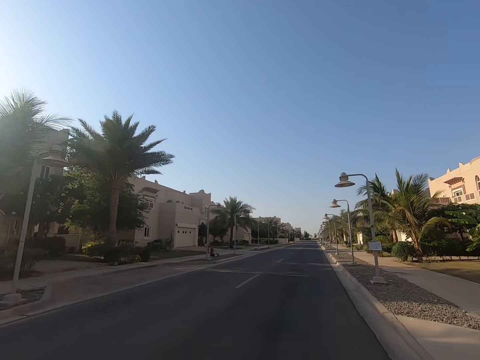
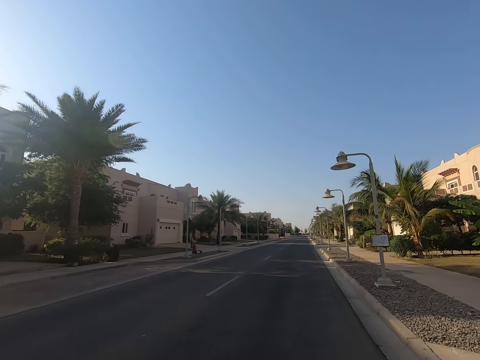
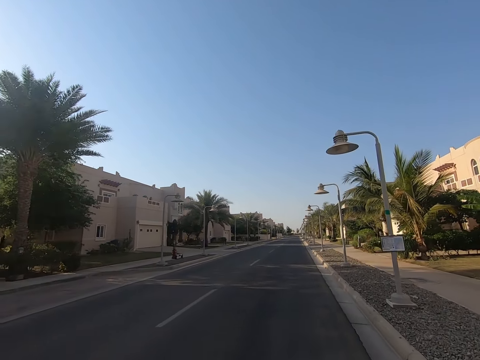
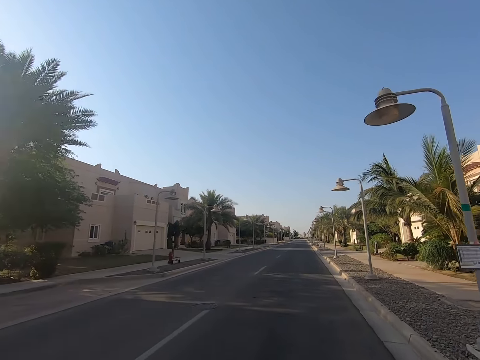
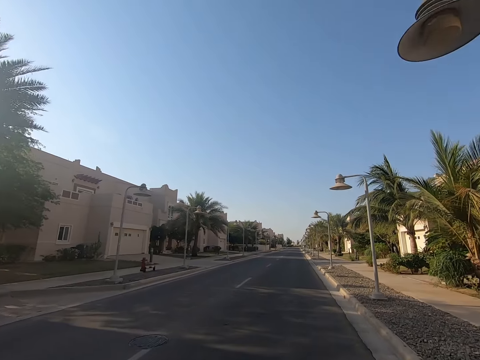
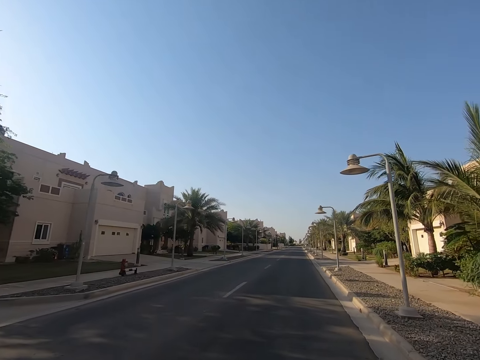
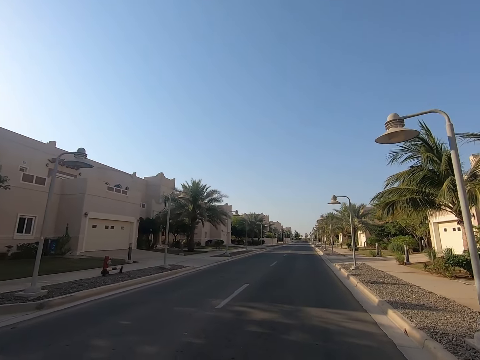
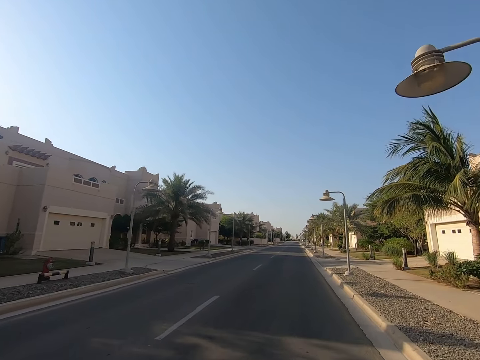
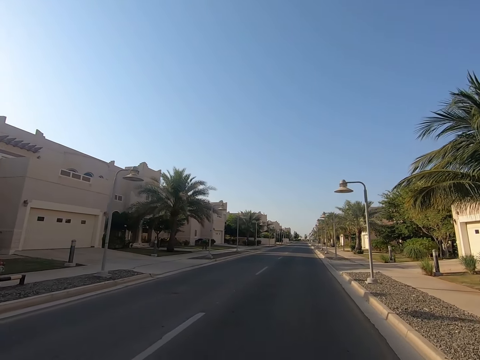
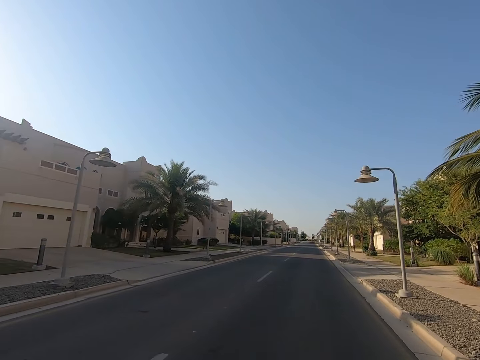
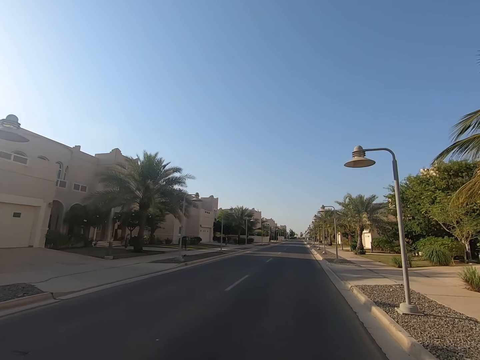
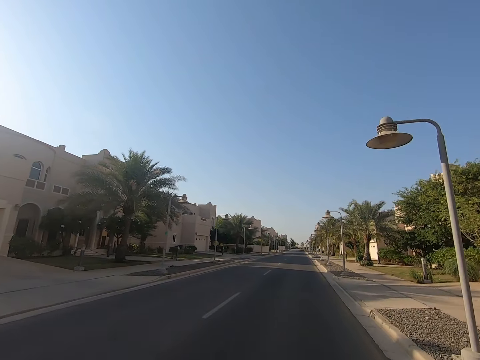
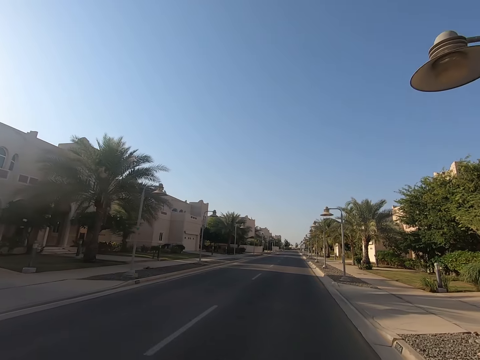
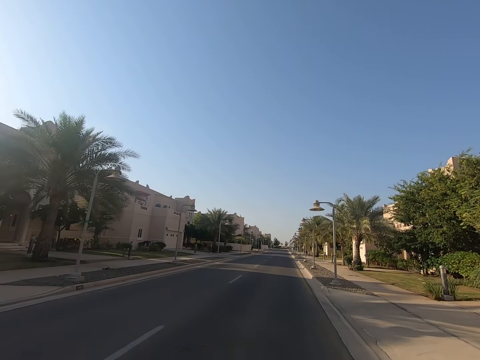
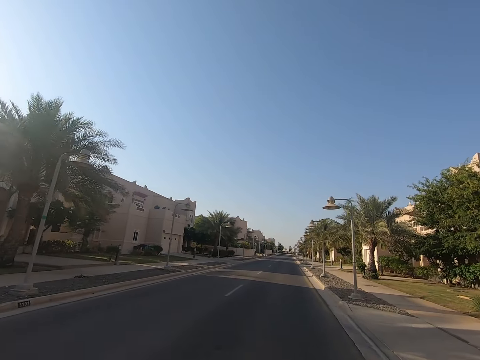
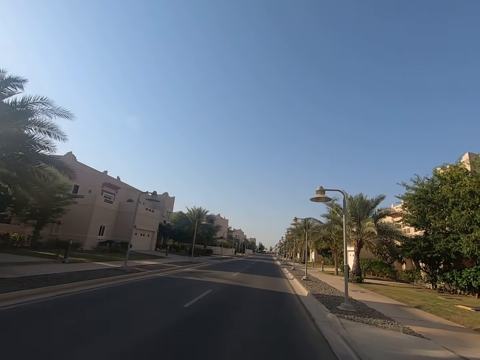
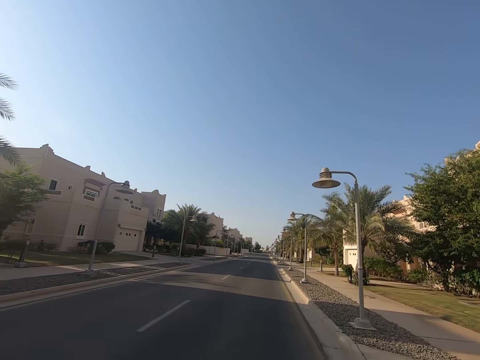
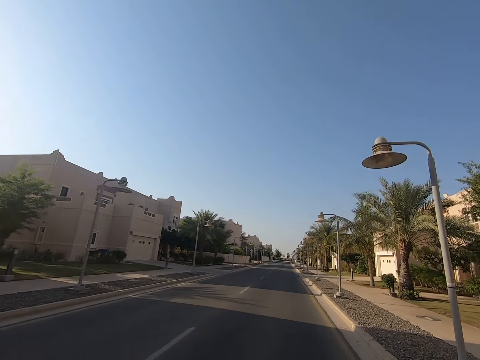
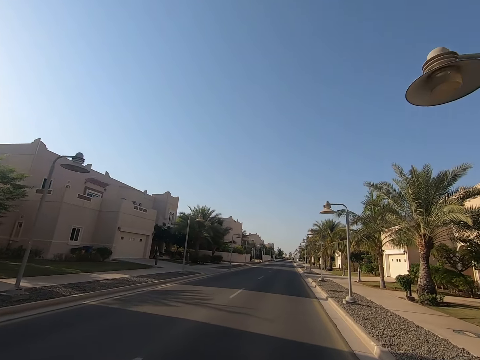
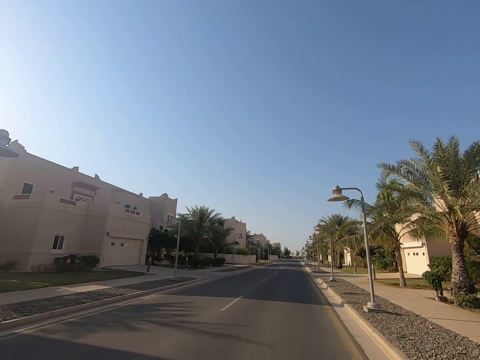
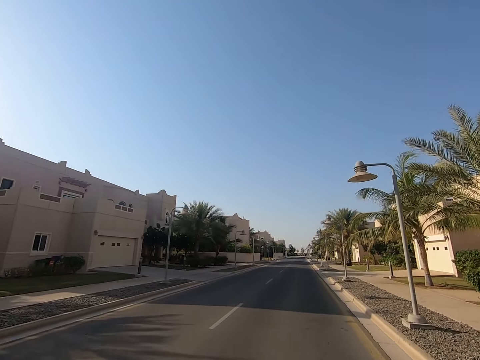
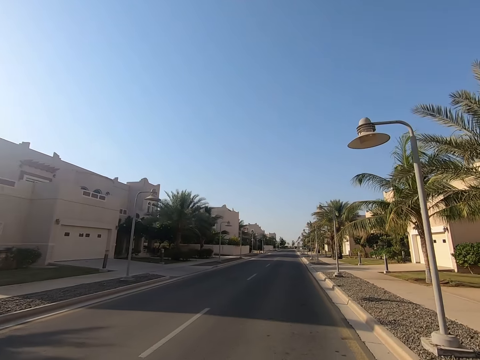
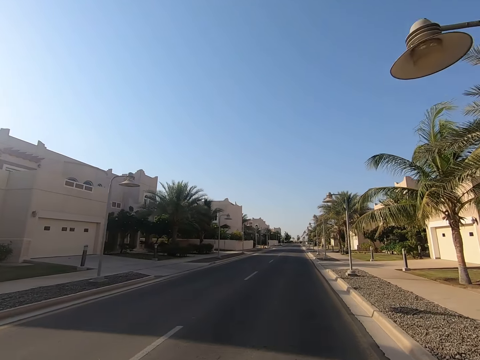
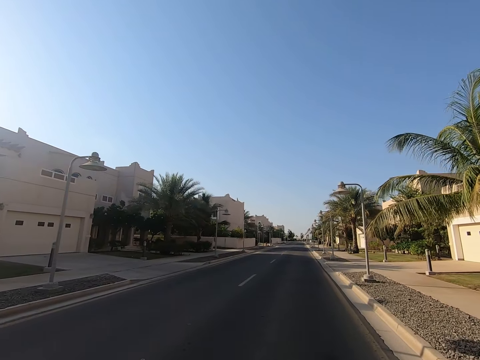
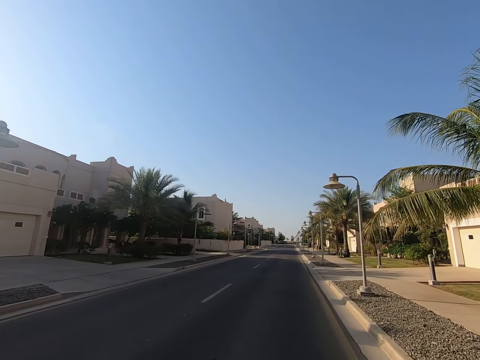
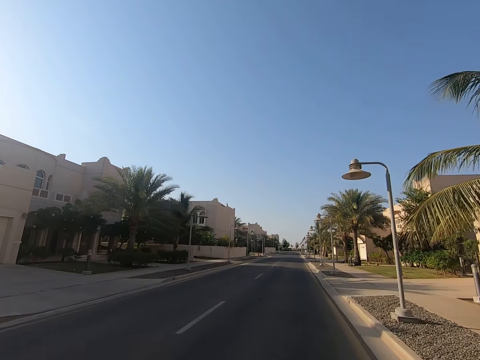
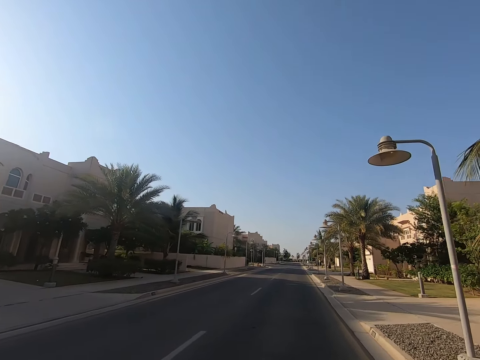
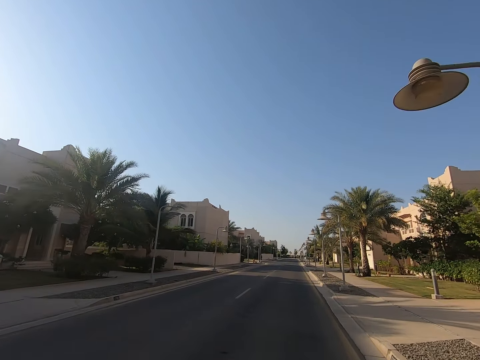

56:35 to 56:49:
The camera wearer drives the vehicle on the road.

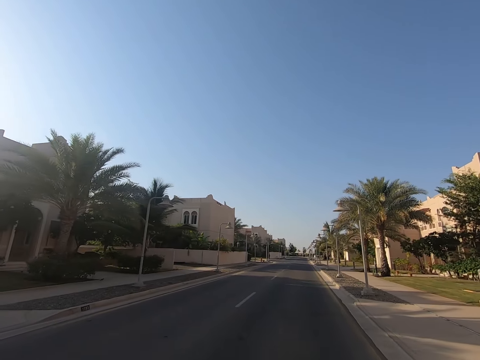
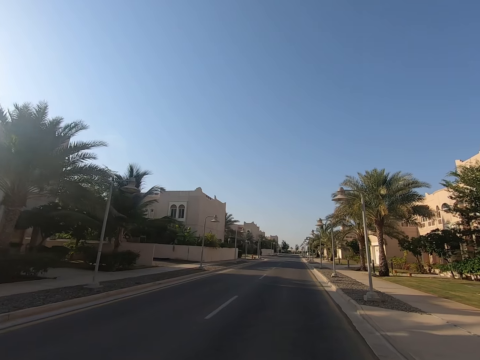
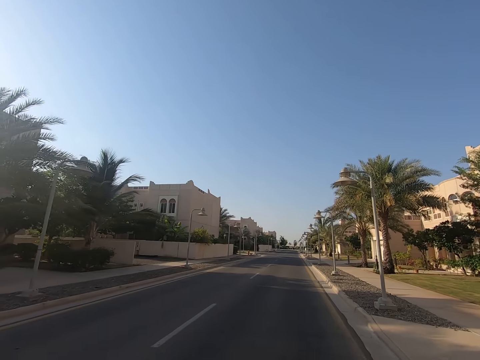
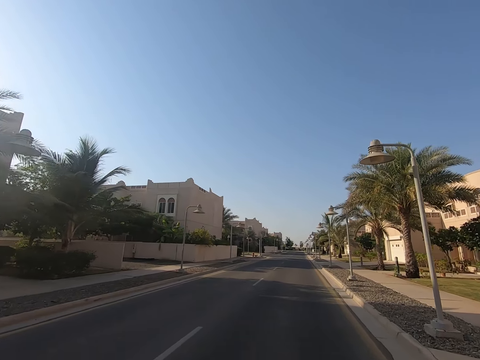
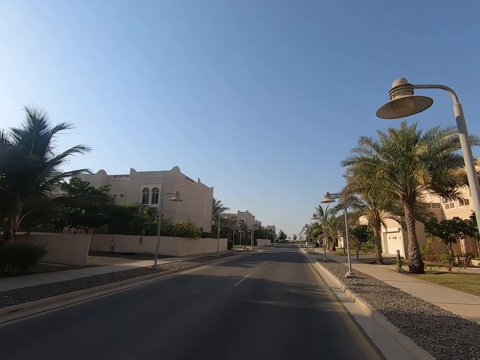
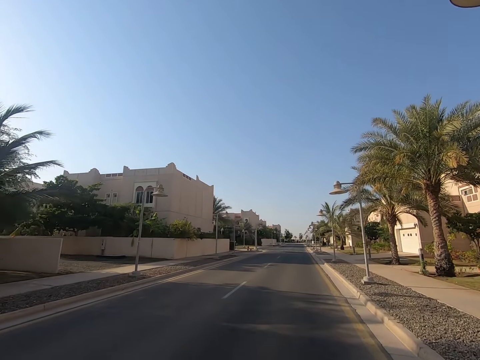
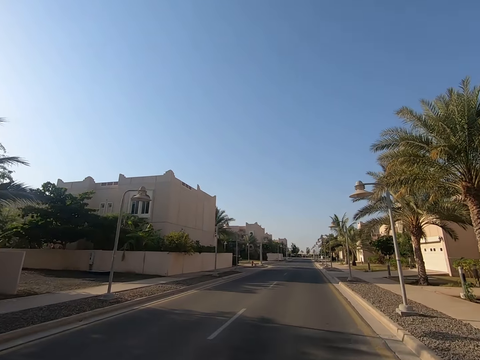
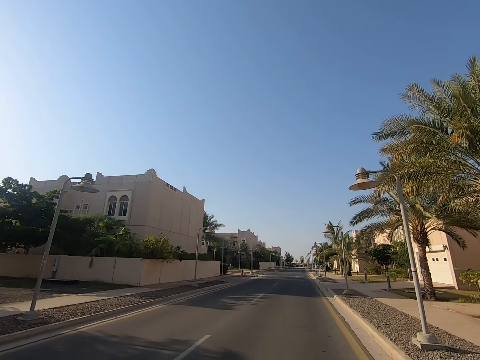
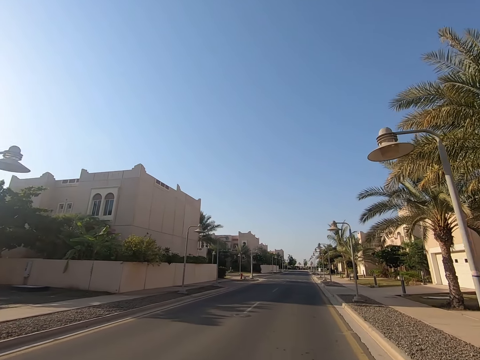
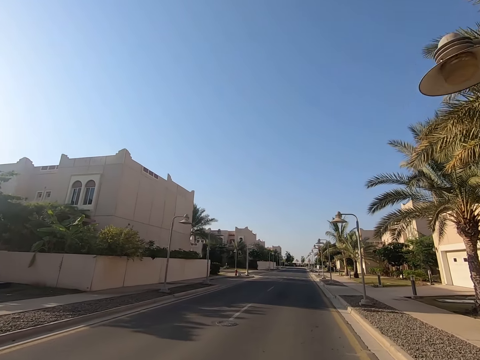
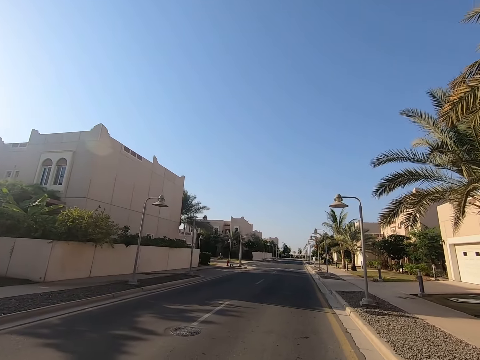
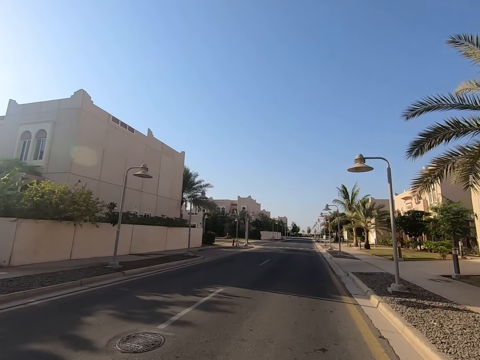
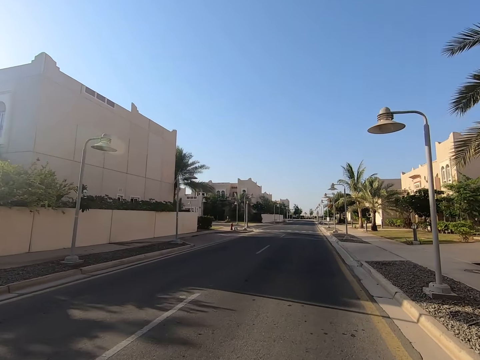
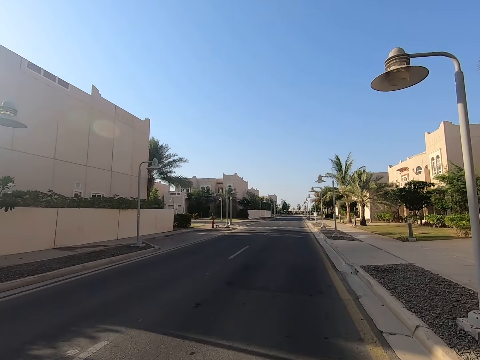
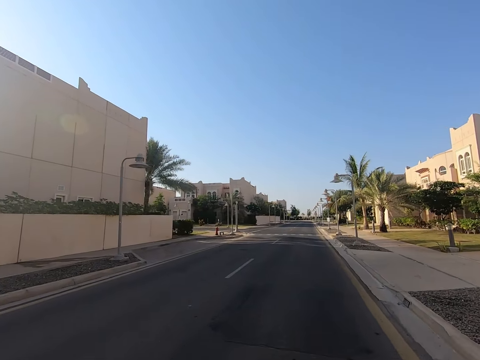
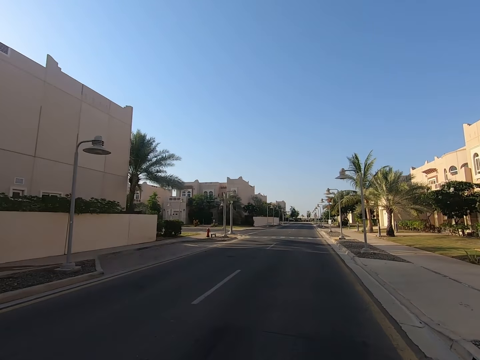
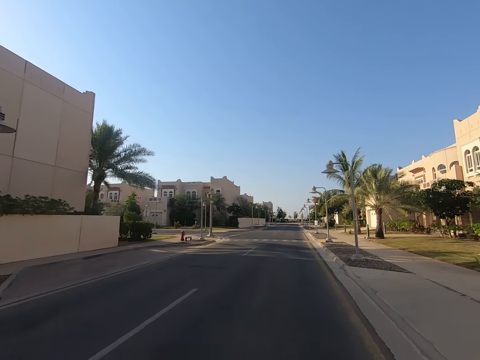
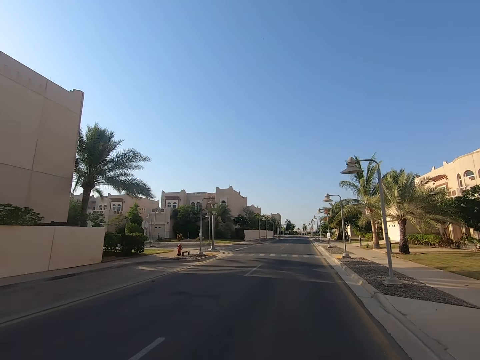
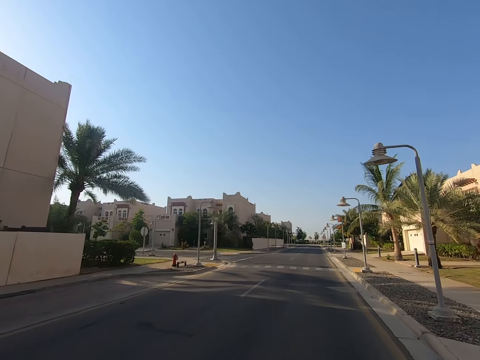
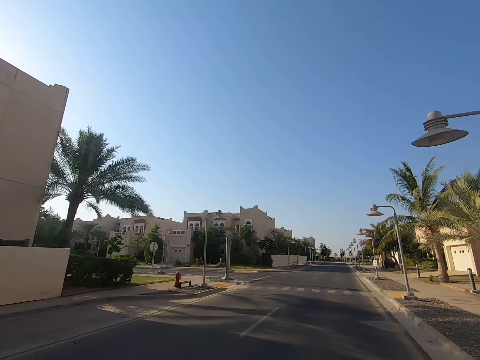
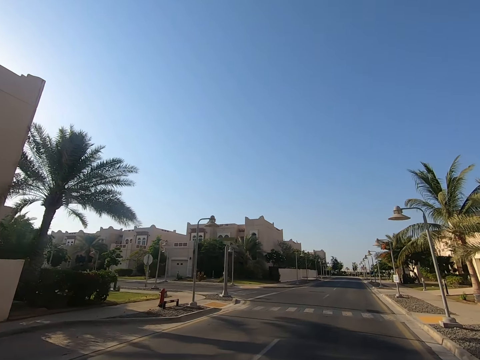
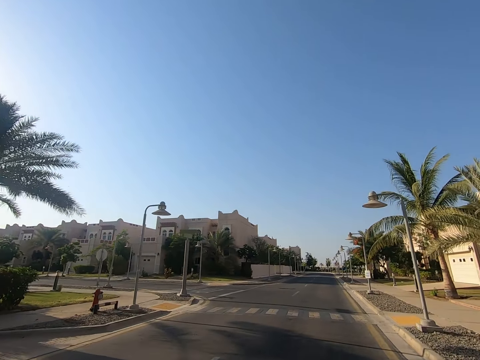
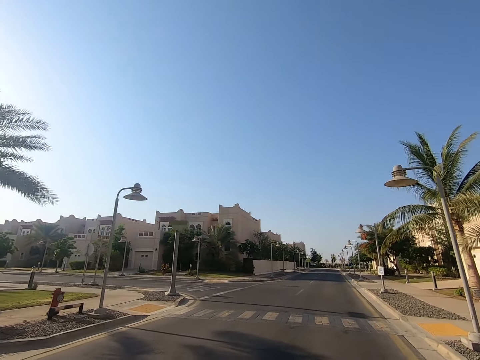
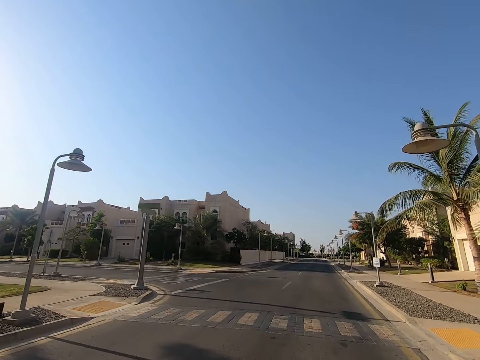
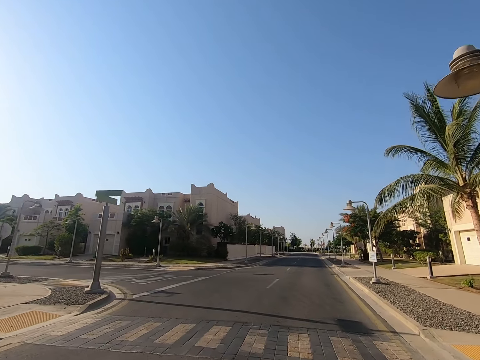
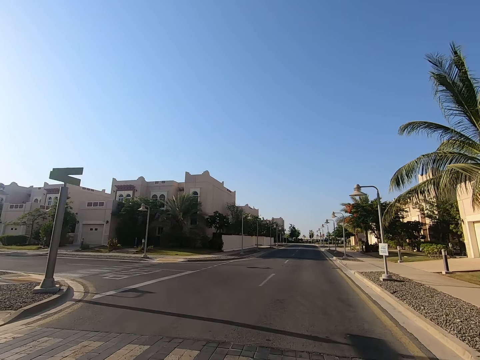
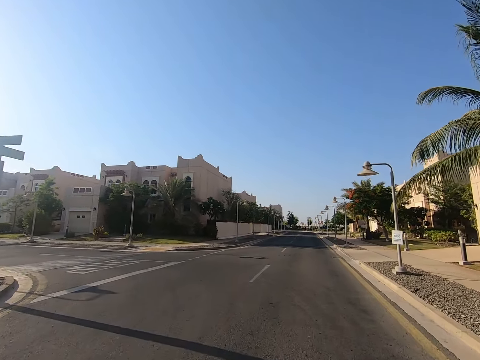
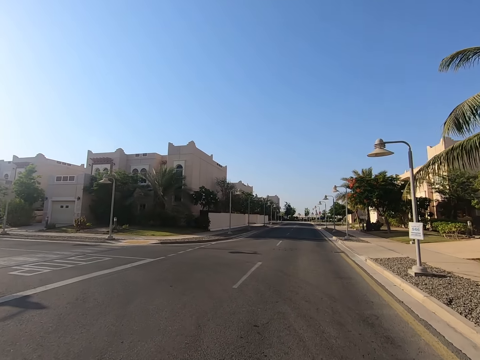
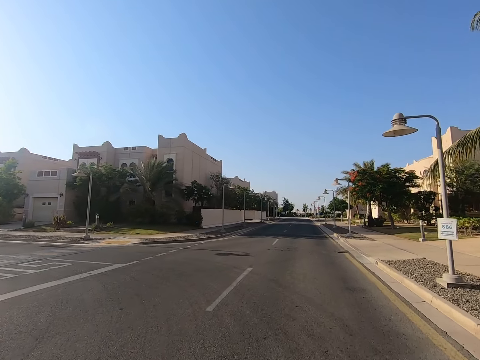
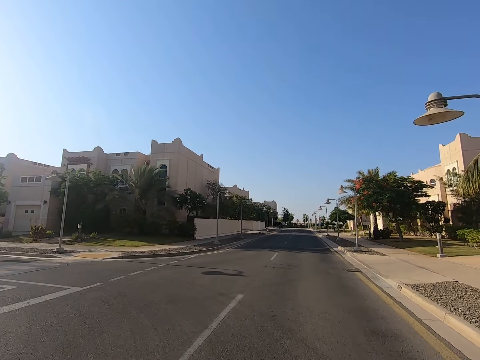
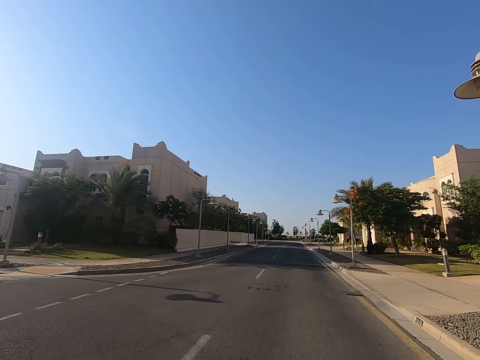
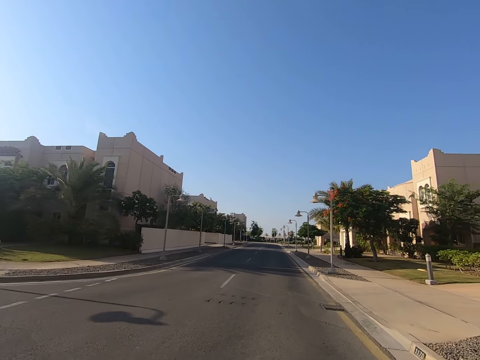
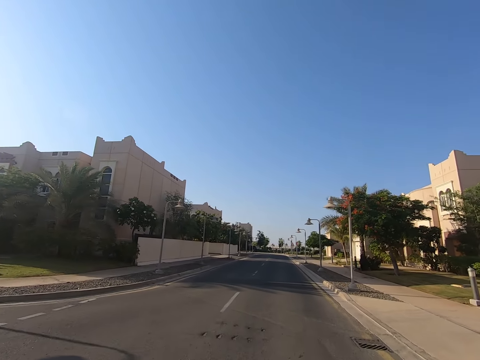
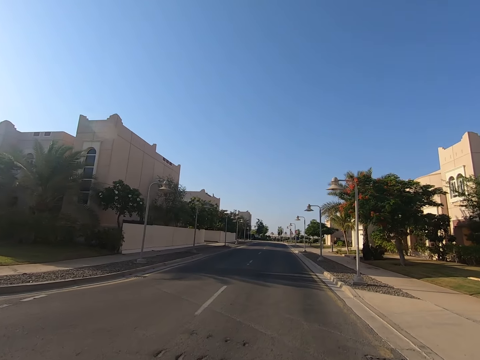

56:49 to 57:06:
The camera wearer looks at the buildings. They look at the palm trees on the roadside. They look at the zebra crossing. They look at the writing on the road.
